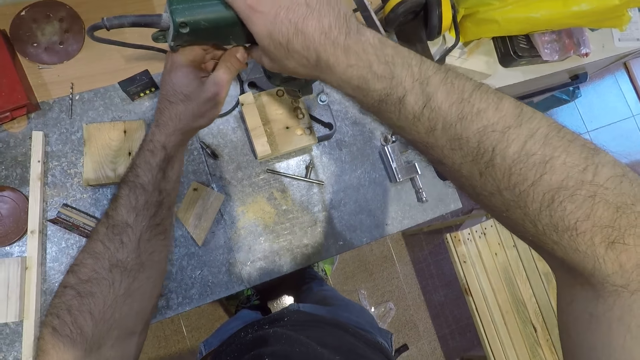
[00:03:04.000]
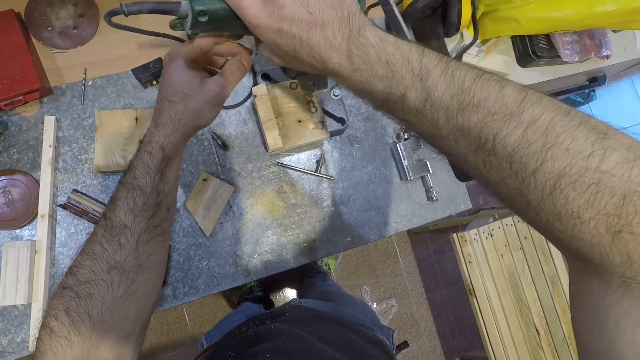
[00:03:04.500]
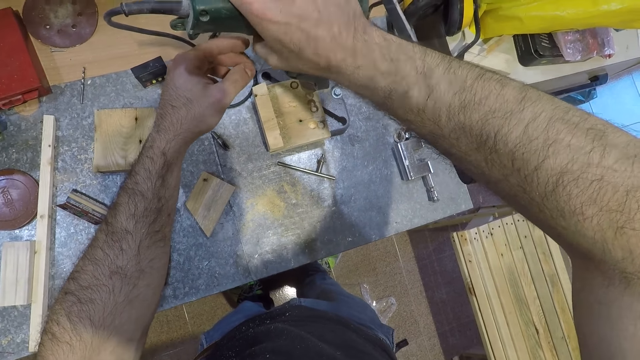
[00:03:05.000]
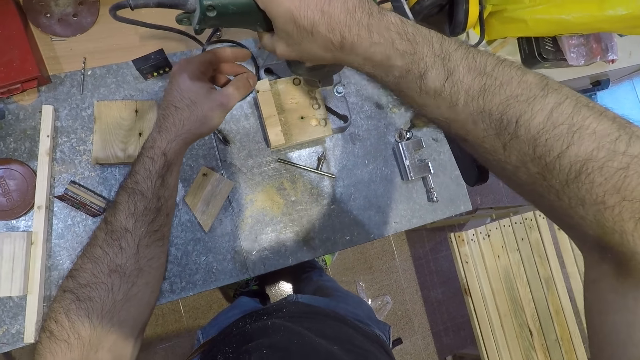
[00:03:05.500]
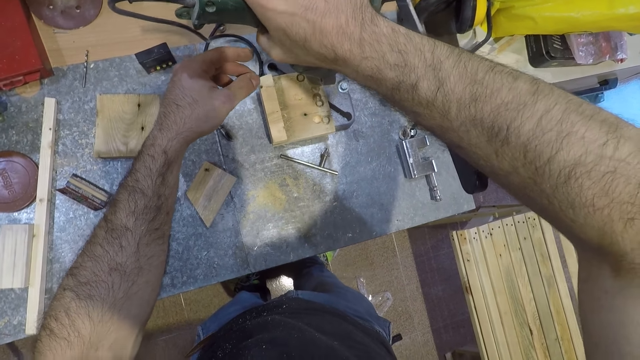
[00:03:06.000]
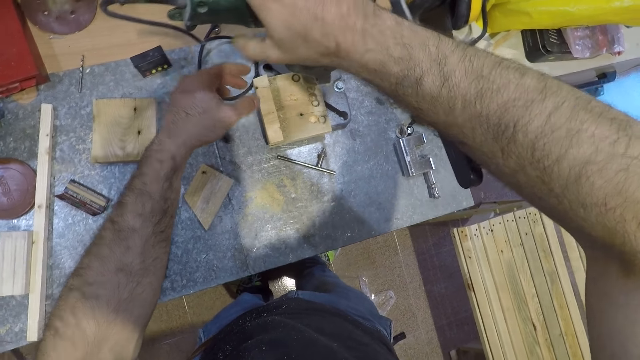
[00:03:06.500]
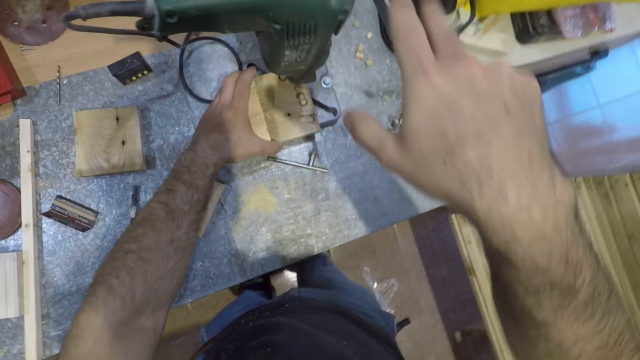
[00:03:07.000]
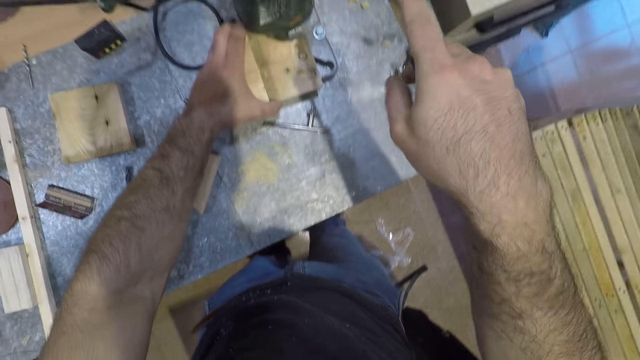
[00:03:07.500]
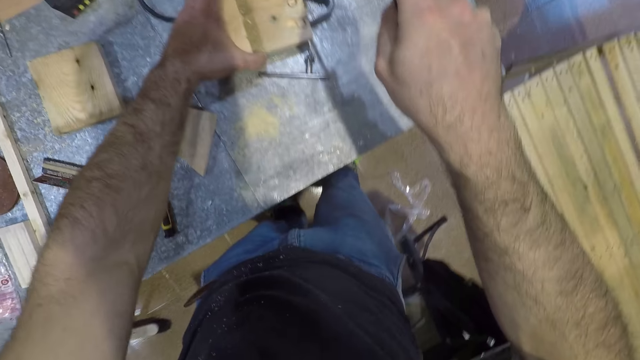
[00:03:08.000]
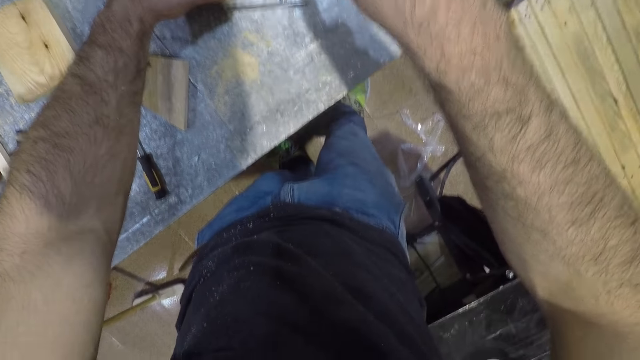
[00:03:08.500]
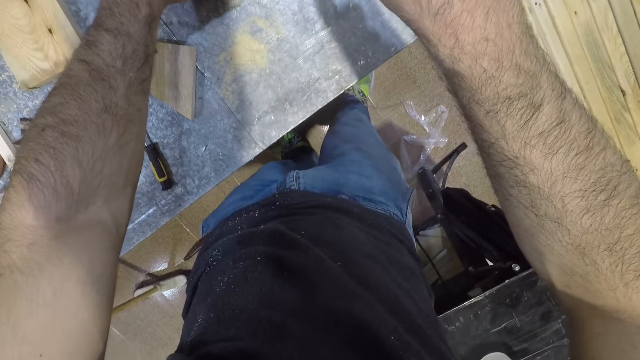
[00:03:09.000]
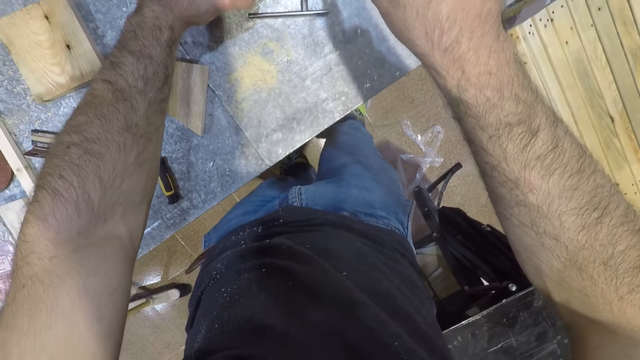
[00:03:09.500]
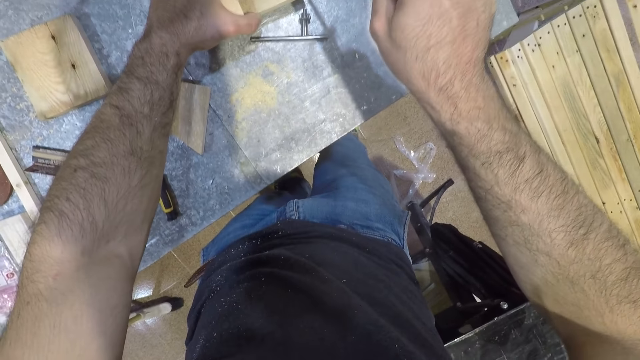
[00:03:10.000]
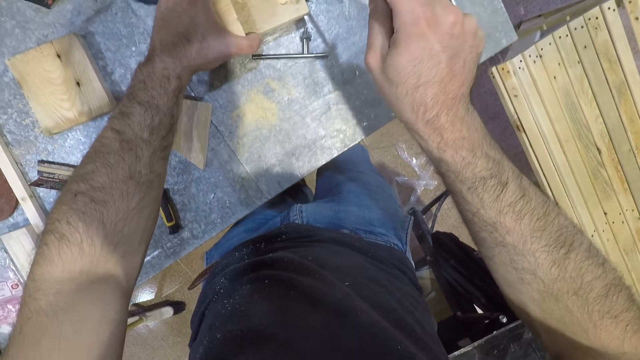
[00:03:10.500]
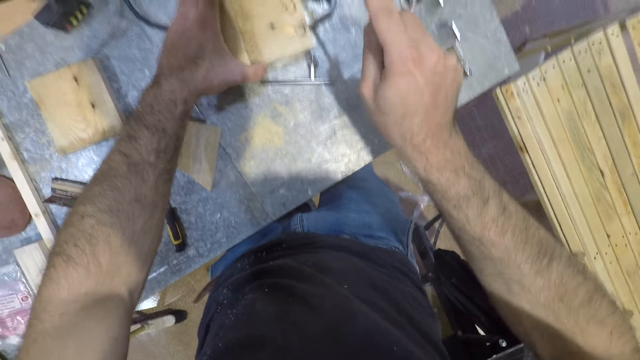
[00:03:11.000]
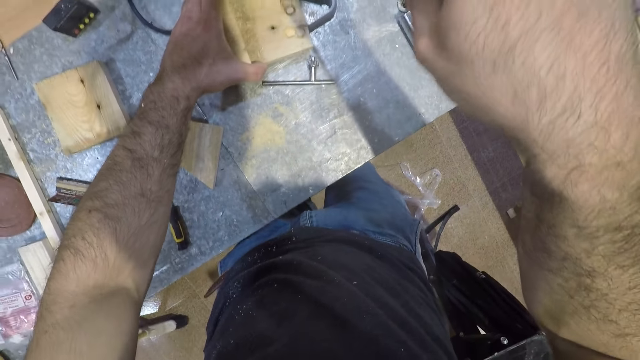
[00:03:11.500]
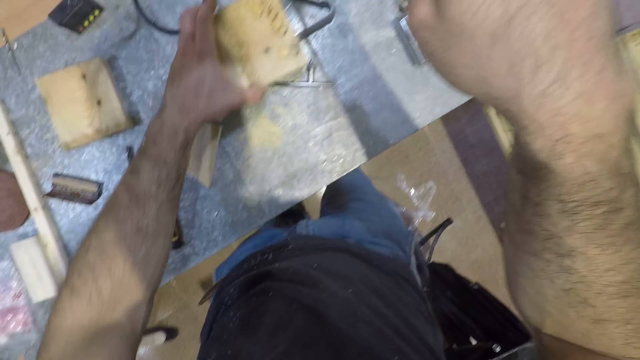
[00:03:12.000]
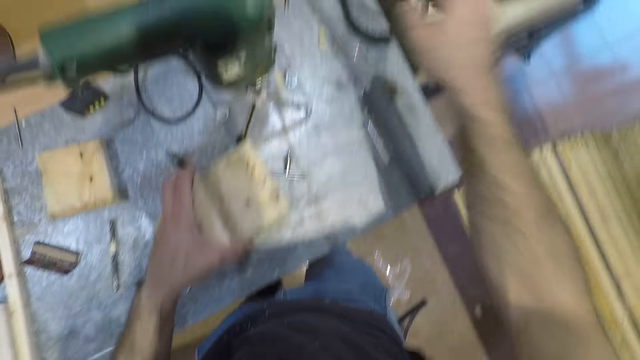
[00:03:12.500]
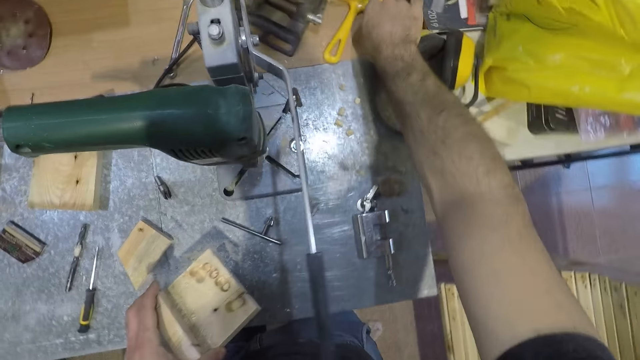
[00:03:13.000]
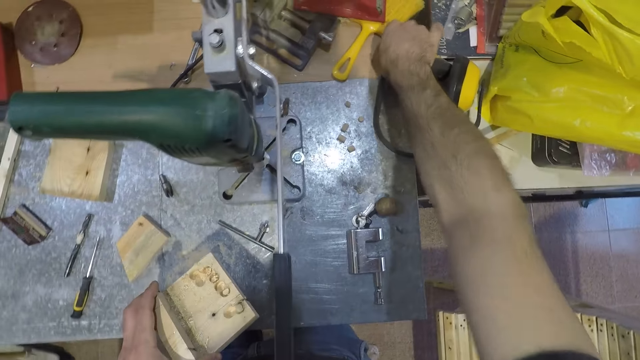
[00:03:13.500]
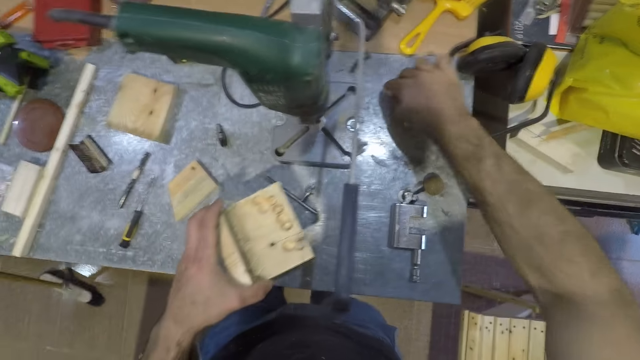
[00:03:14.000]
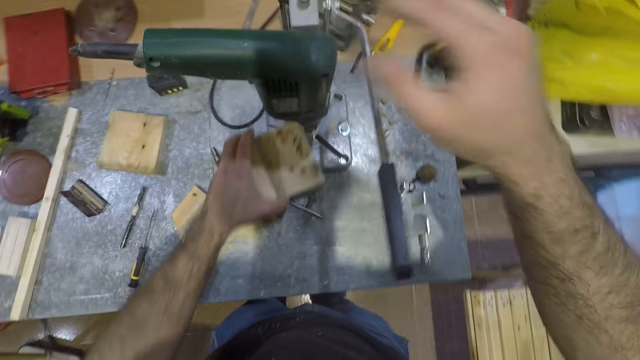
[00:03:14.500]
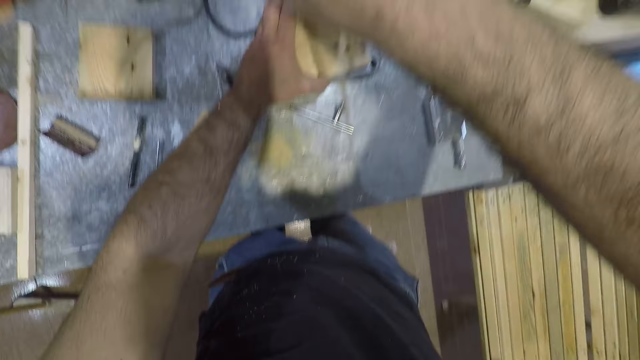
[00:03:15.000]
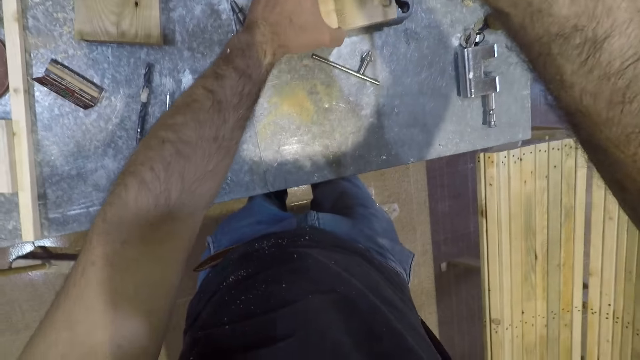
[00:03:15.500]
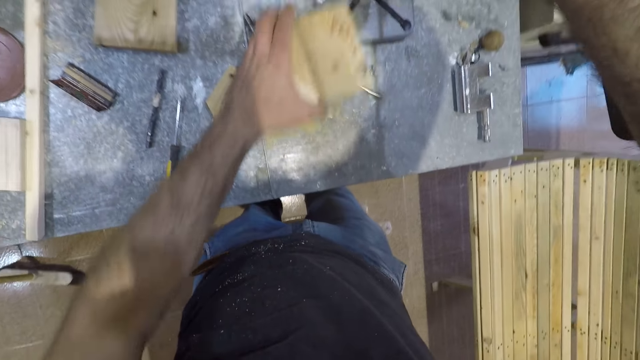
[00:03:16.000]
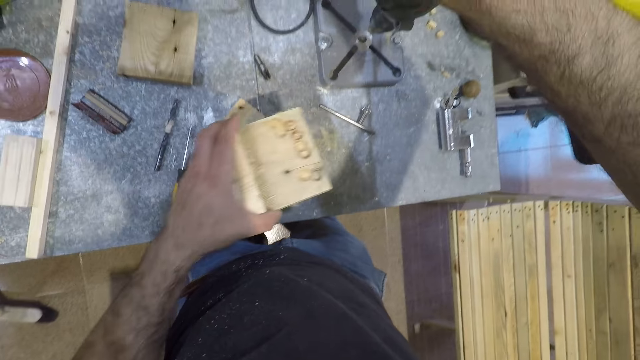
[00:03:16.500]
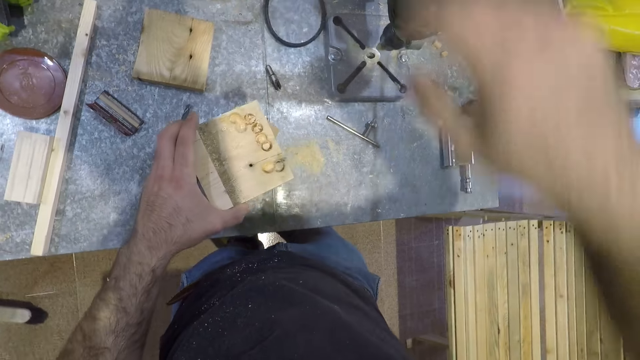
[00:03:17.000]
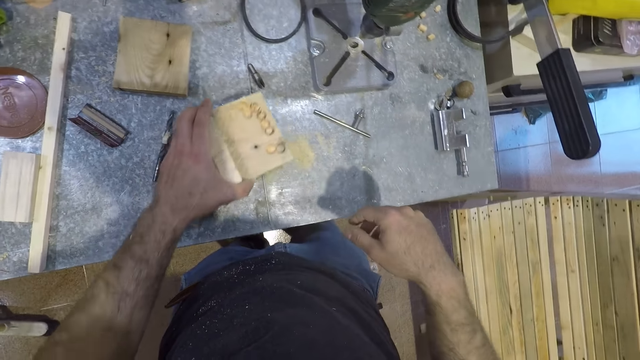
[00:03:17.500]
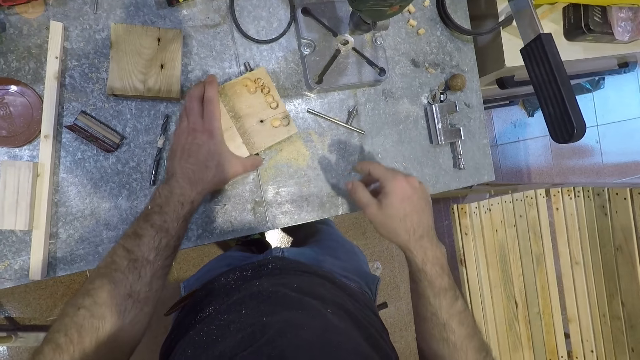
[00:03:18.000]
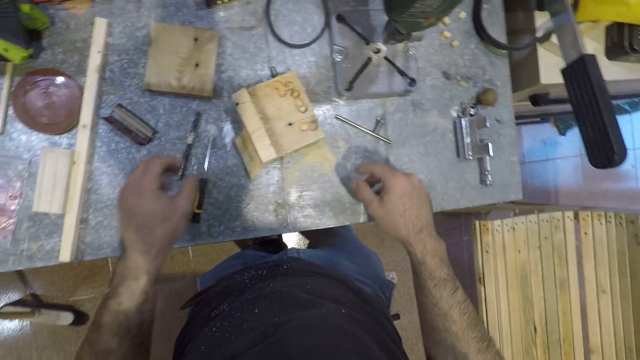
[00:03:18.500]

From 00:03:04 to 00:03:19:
The camera wearer starts the mortising machine with his right hand. He adjusts the piece of wood under the mortising machine with his left hand. He places his right hand on the operating handle and presses down the operating handle with his right hand. He punches the piece of wood. He lifts up the operating handle. He removes the piece of wood under the mortising machine with his left hand. He picks an unwanted part from another table. He moves his hands. He drops the unwanted part on the mortising machine table. He places his right hand on the mortising machine. He punches the piece of wood. He removes the piece of wood under the mortising machine with his left hand. He moves his hands. He drops the piece of wood on the table.

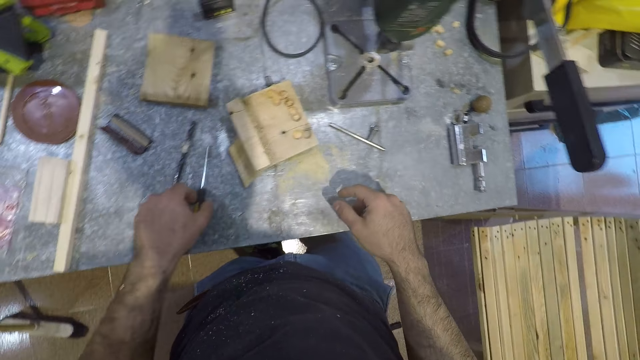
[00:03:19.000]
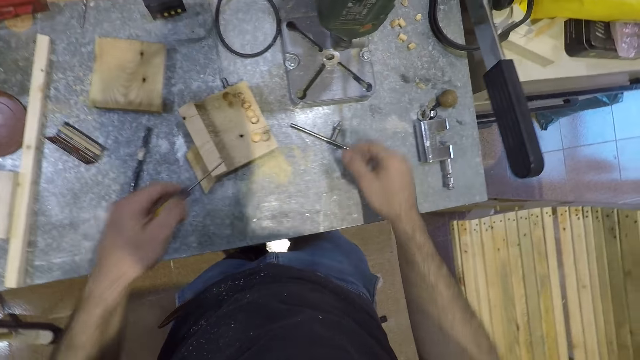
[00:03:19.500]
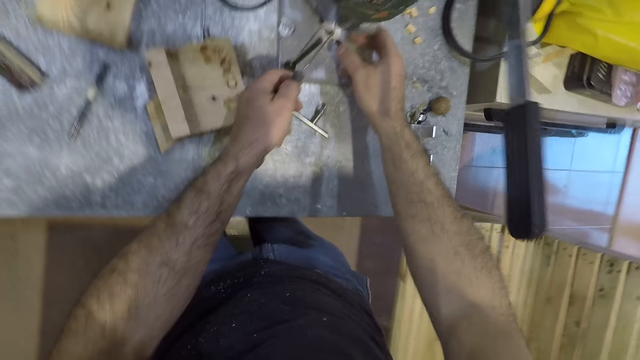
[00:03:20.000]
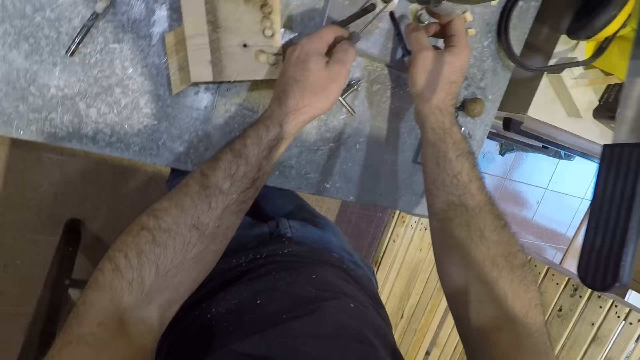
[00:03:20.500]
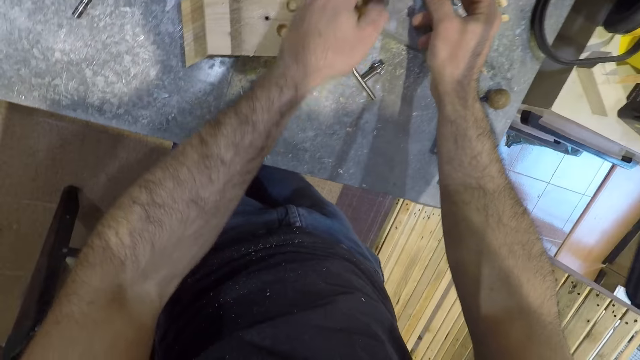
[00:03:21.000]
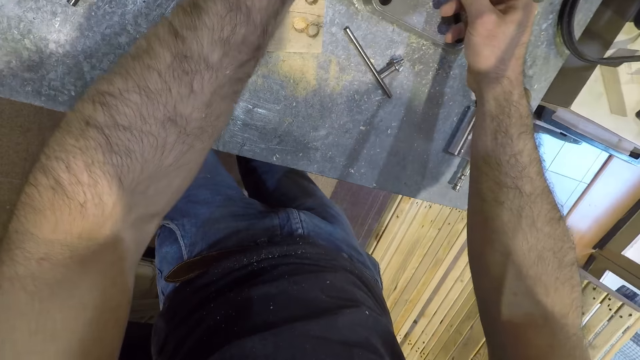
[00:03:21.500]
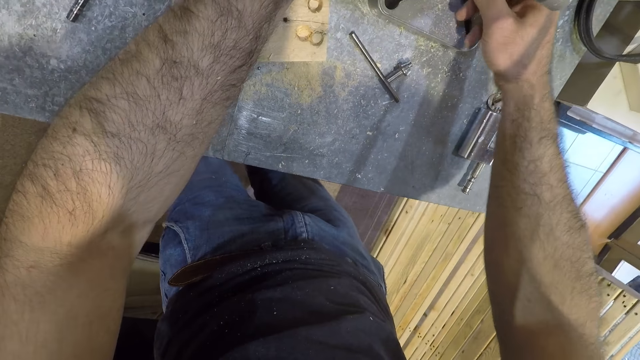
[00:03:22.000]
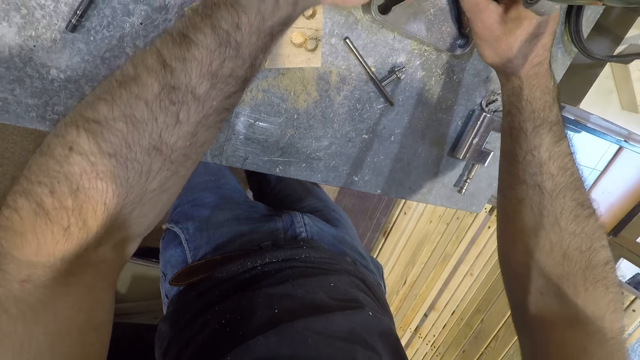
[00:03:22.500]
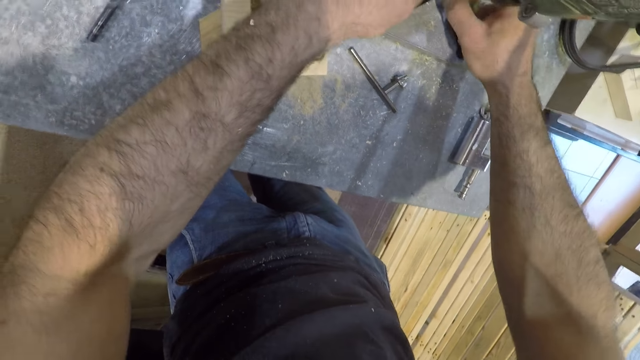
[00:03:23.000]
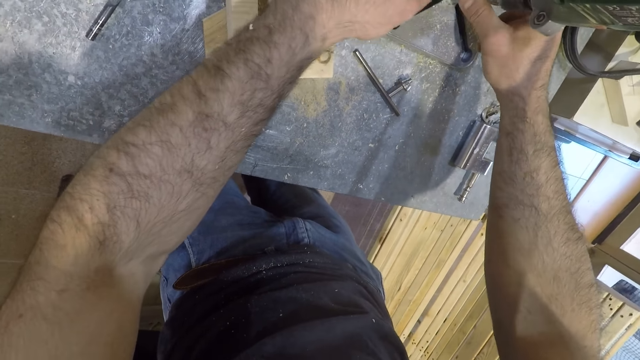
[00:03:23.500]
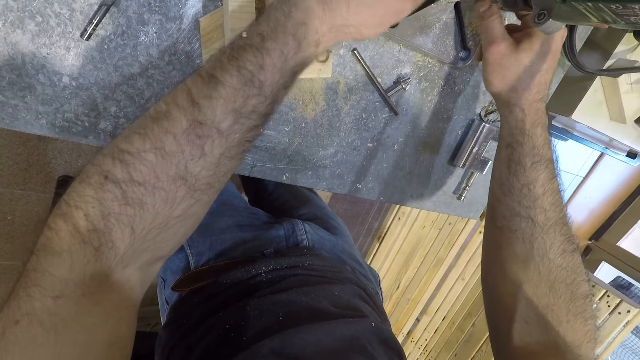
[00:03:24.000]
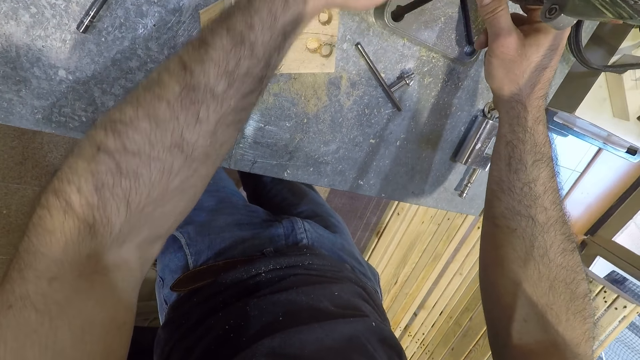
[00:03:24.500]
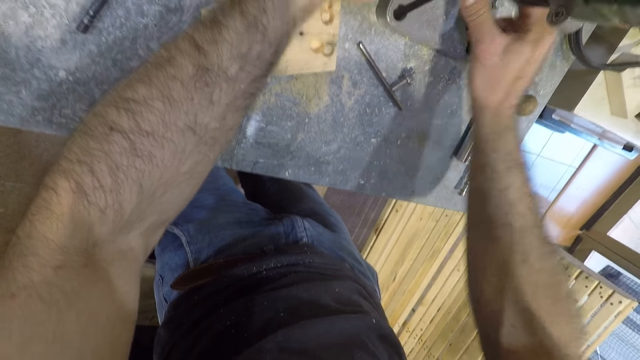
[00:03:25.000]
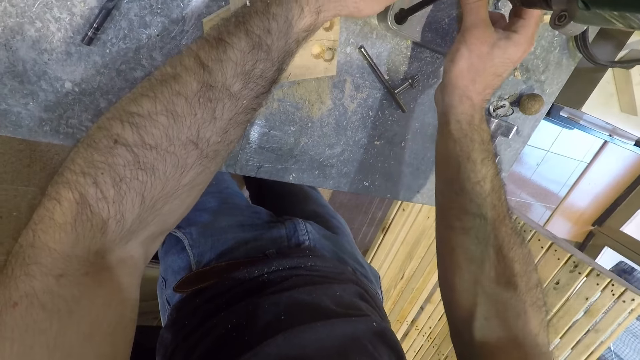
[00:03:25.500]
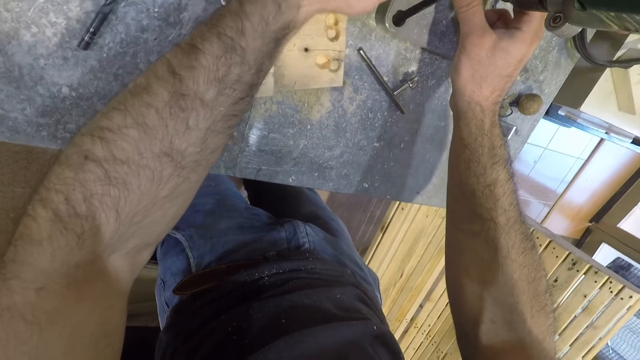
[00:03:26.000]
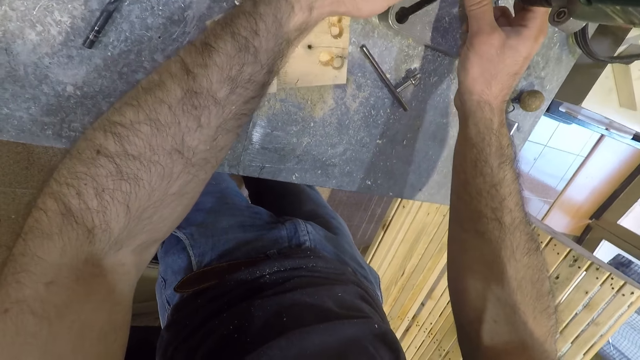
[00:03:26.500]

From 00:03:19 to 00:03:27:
The camera wearer picks a screwdriver from the table with his left hand. He fixes the jigsaw. He uses the screwdriver on the mortising machine.
